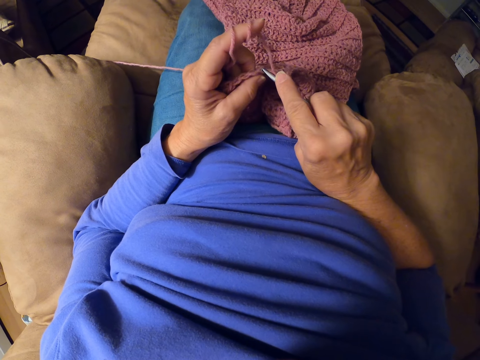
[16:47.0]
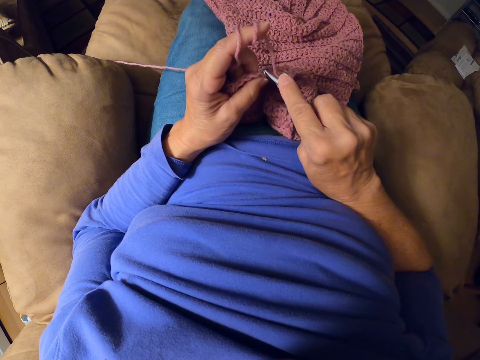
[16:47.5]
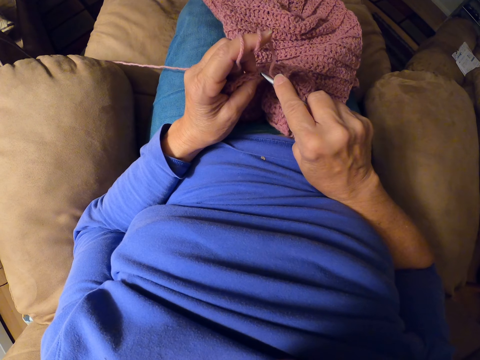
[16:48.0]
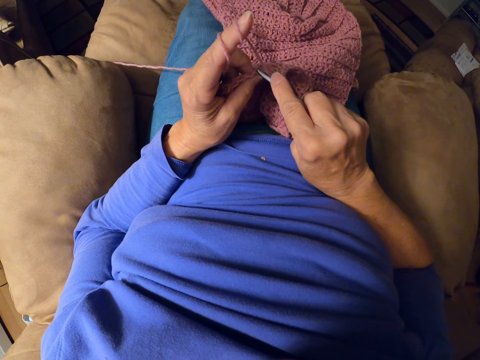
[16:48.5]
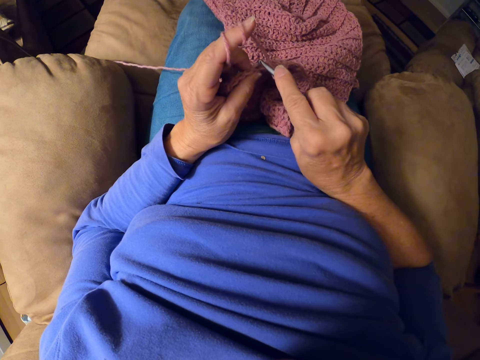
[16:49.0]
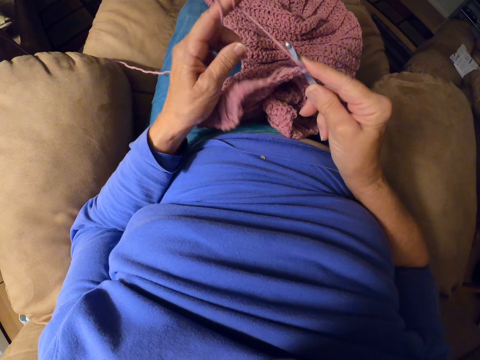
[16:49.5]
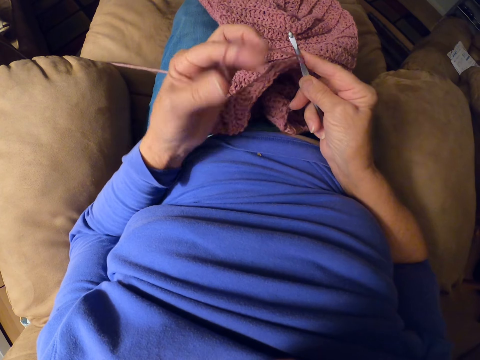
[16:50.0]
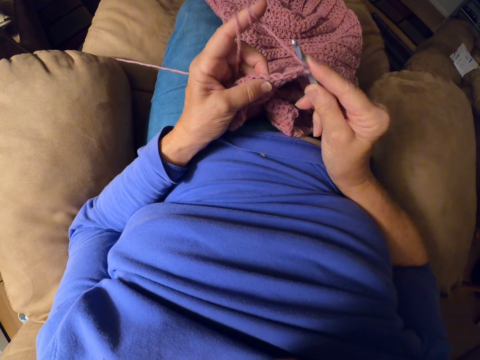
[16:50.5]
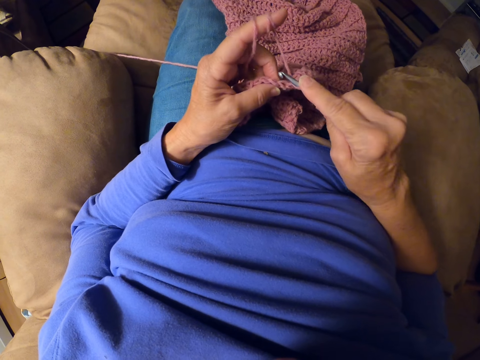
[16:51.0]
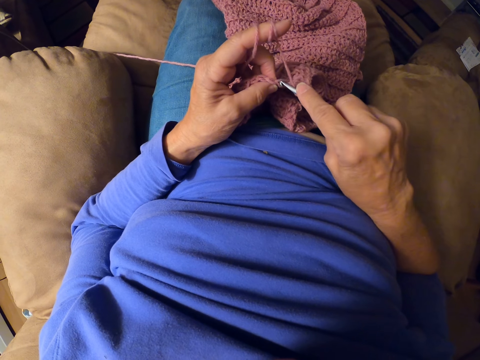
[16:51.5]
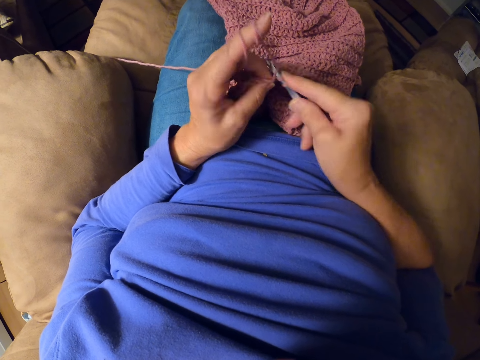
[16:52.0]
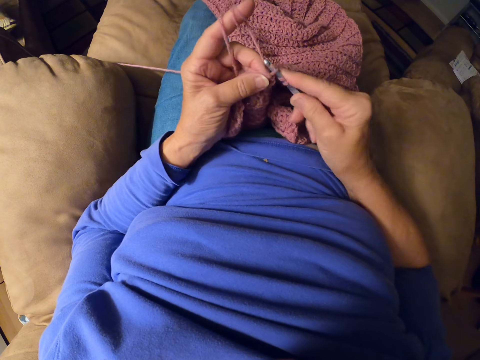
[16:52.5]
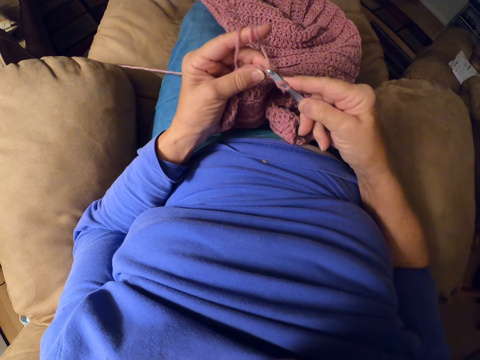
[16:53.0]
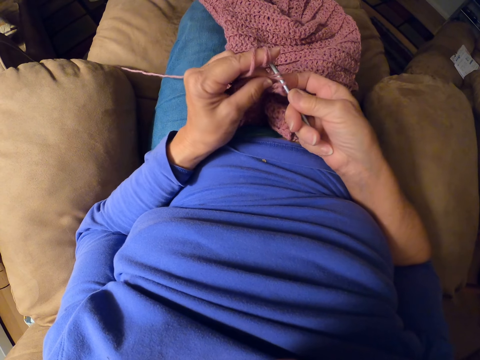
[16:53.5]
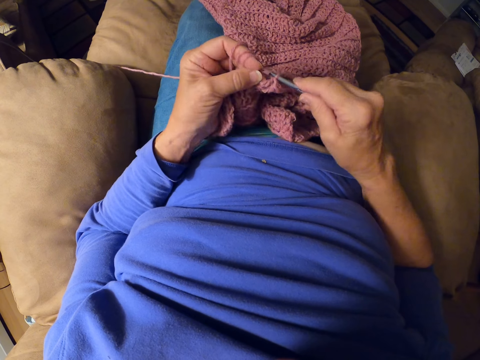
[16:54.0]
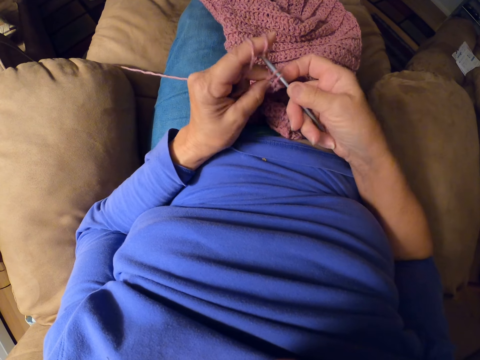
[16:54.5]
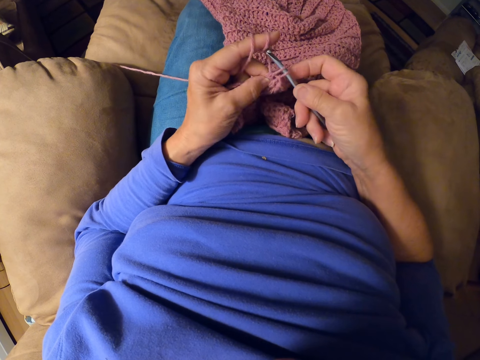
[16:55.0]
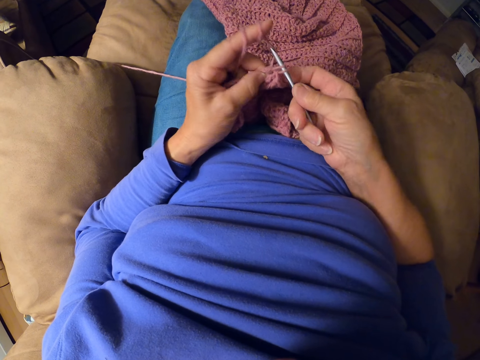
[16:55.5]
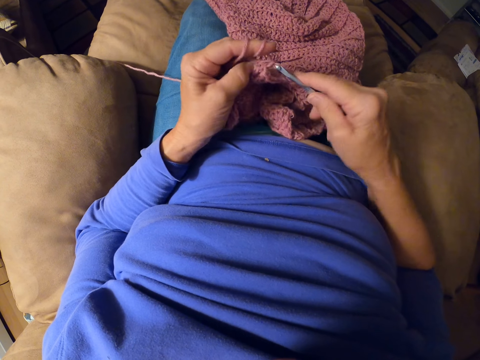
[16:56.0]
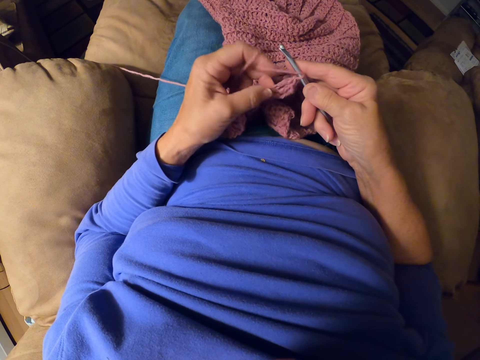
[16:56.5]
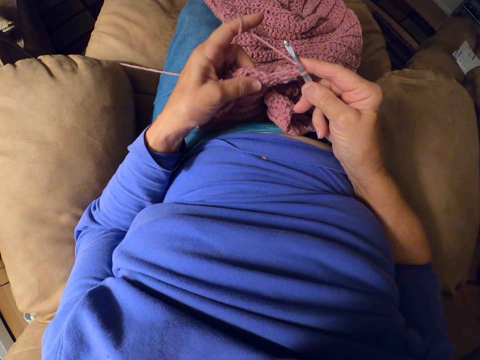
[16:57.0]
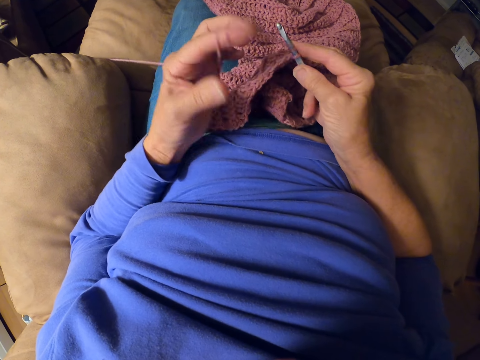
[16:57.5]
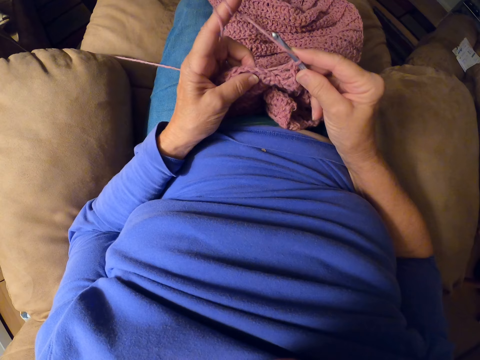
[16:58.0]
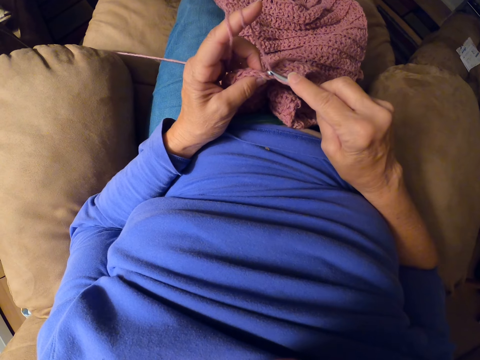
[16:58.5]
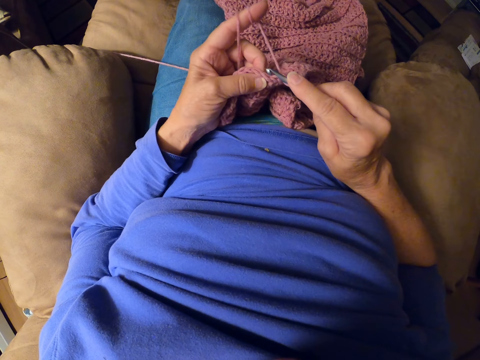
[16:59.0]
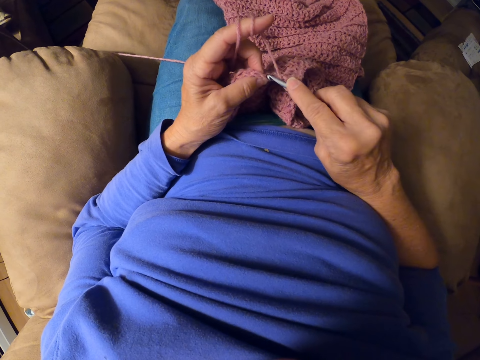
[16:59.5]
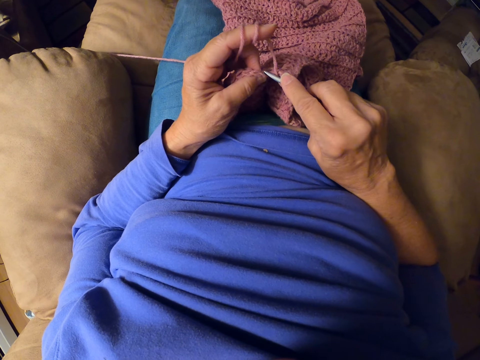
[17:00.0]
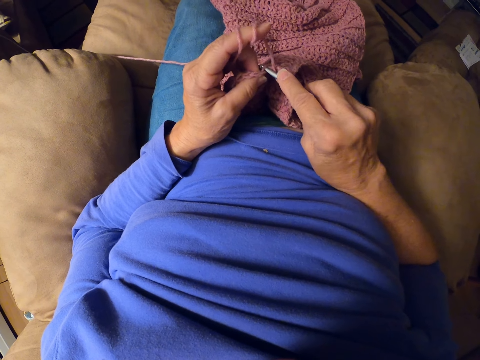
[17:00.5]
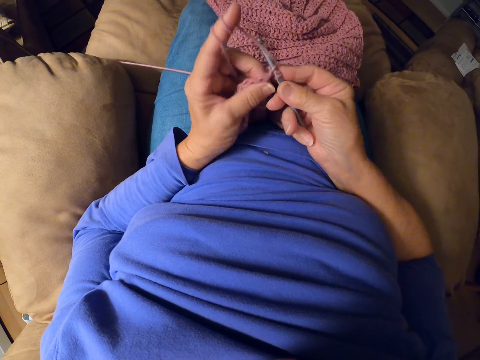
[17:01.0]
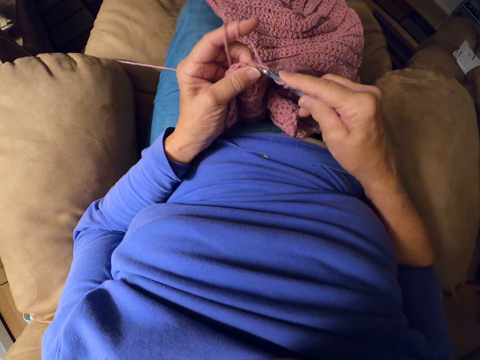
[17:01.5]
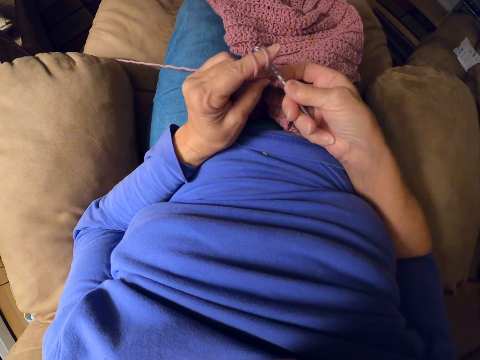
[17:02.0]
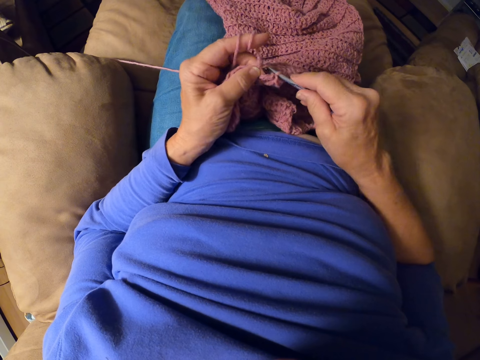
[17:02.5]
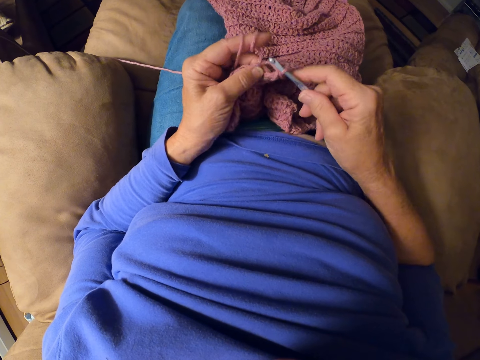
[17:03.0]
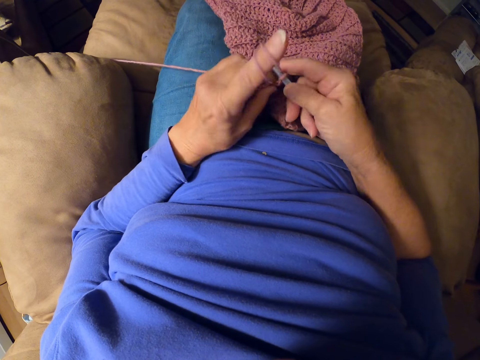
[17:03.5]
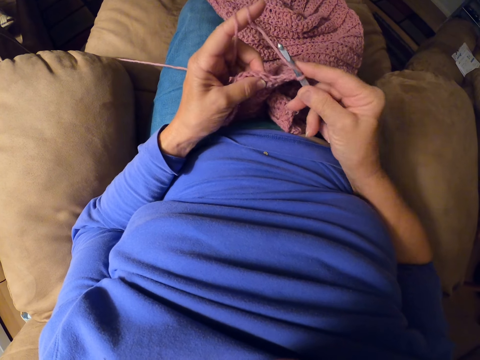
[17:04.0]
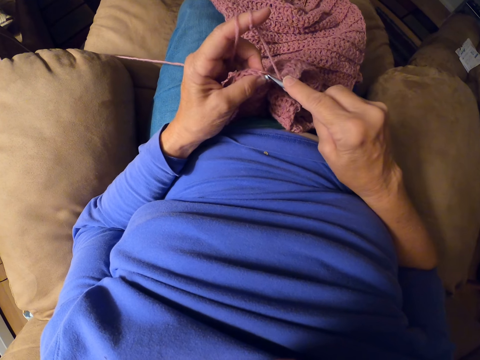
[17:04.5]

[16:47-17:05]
The camera wearer adjusts the yarn and knits the cloth. She crochets with the crochet hook. She rolls the yarn around her finger. She crochets with the crochet hook.

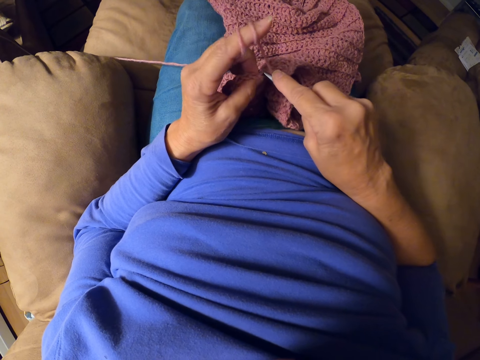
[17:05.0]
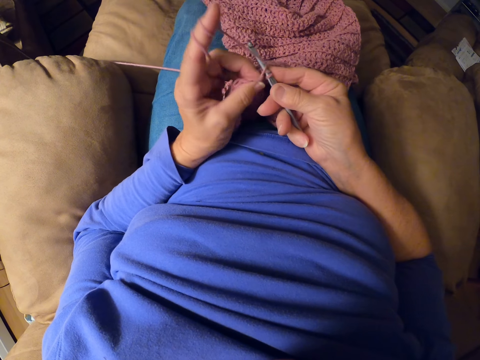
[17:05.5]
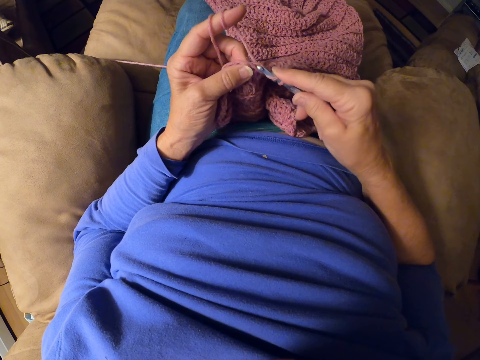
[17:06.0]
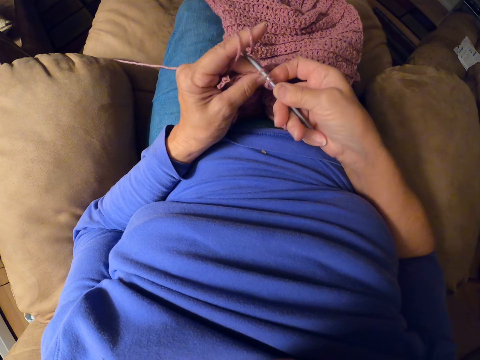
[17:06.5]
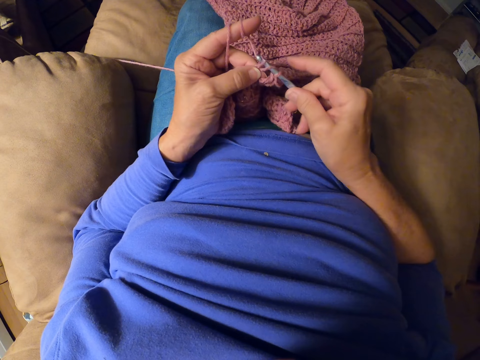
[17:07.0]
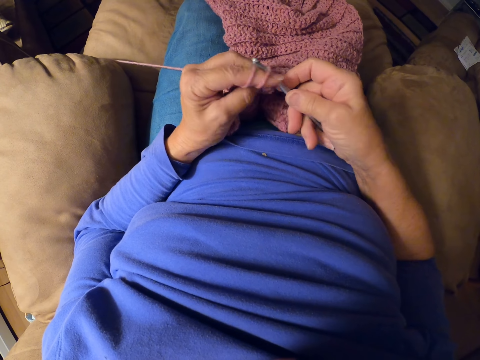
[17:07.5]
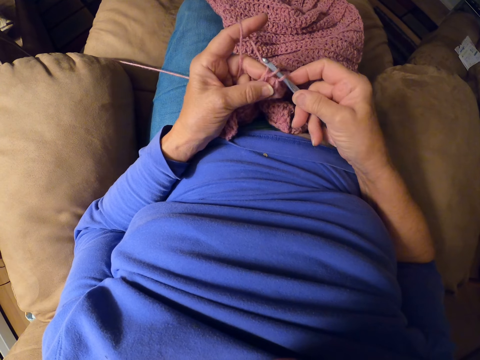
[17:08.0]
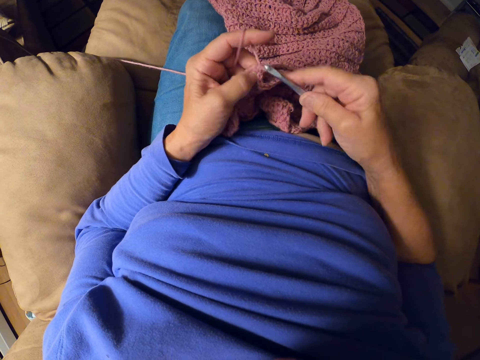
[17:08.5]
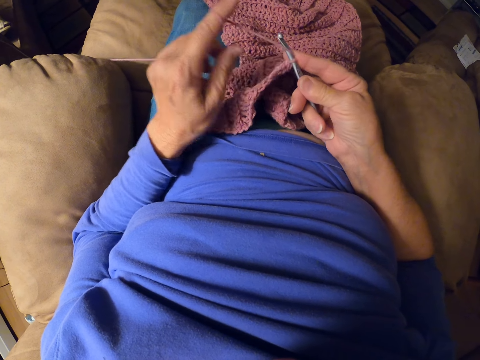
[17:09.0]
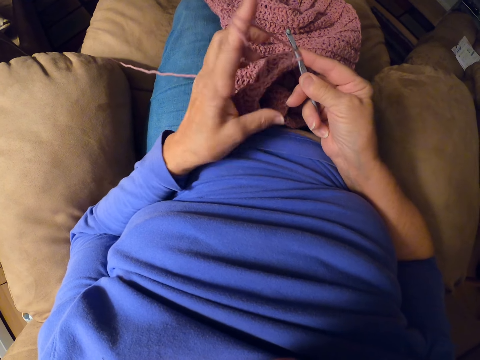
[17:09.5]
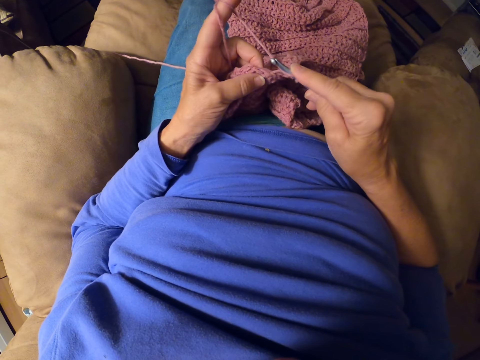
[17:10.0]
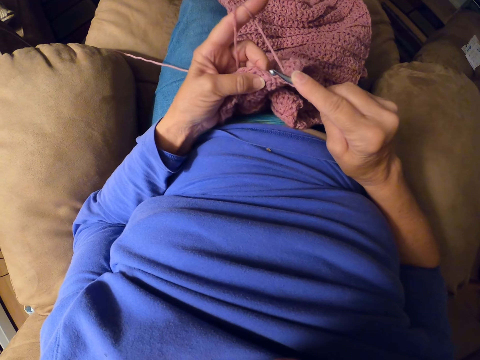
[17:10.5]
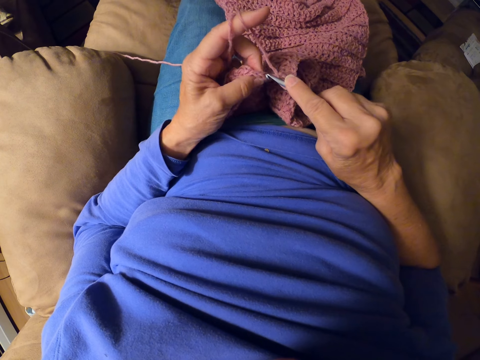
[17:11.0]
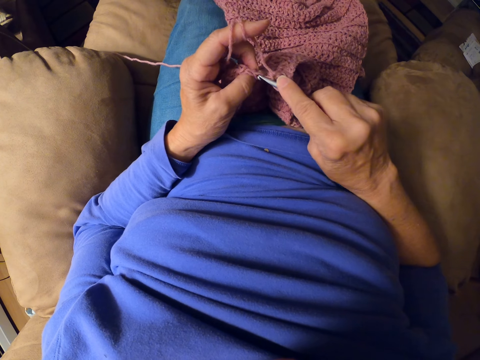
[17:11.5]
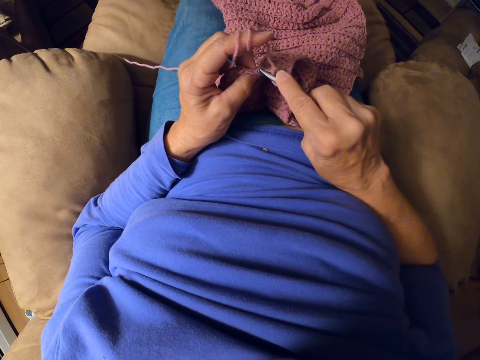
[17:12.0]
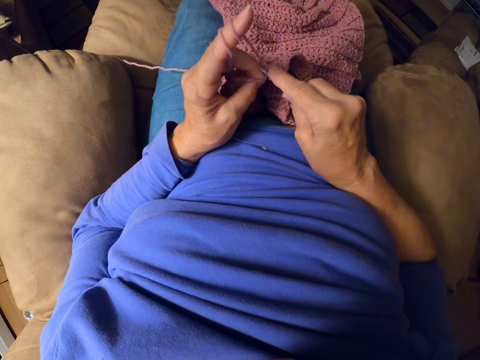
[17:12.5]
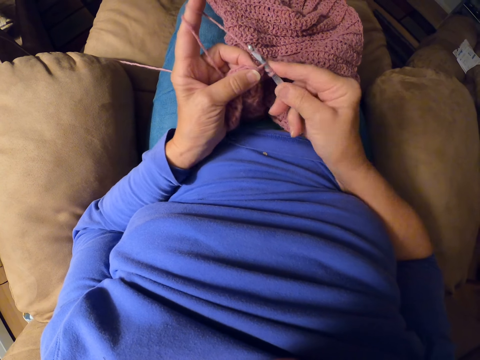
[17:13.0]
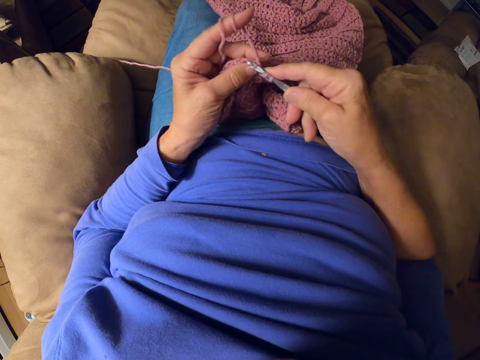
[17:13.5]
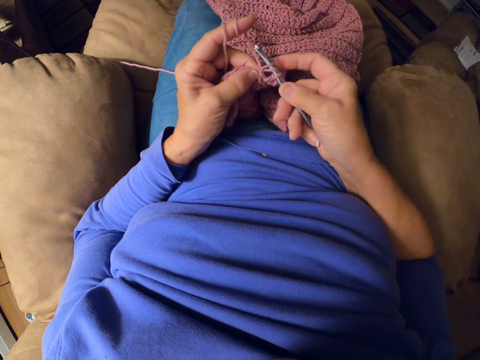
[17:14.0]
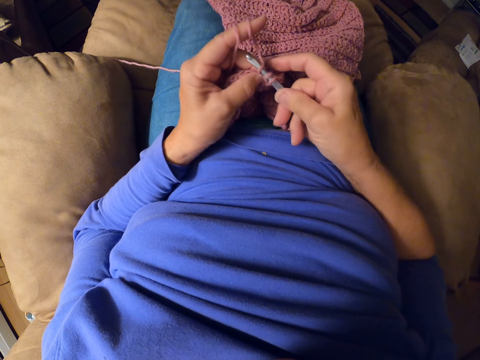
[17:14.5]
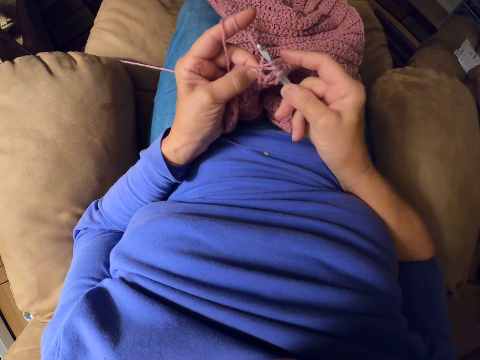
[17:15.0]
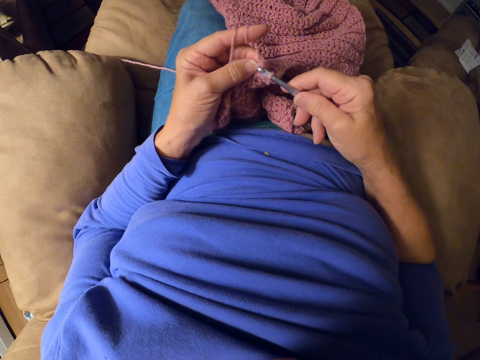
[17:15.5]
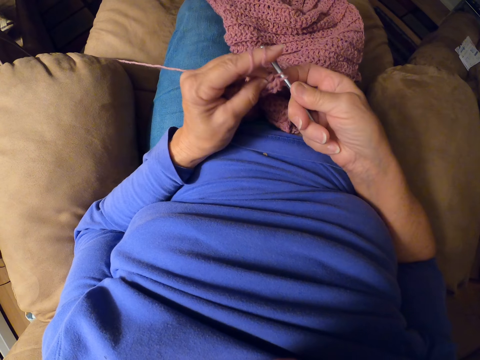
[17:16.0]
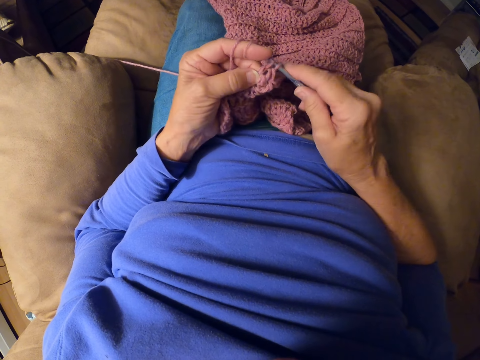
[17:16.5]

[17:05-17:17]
The camera wearer rolls yarn around her finger. She crochets with the crochet hook.
